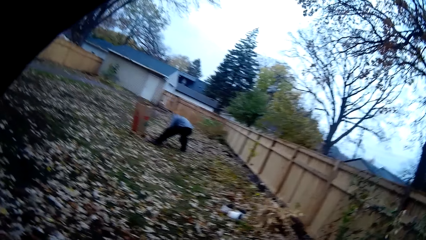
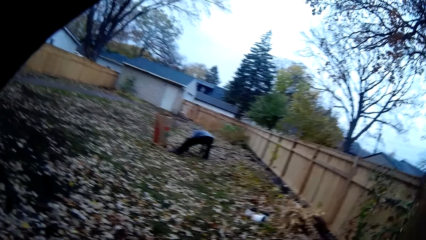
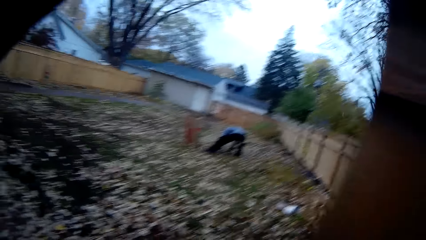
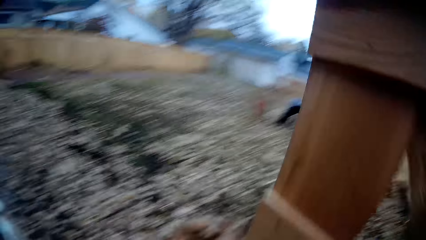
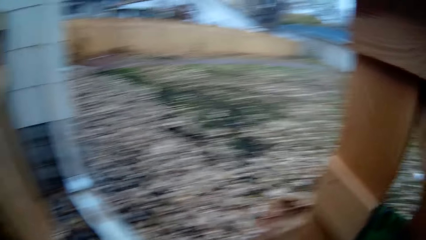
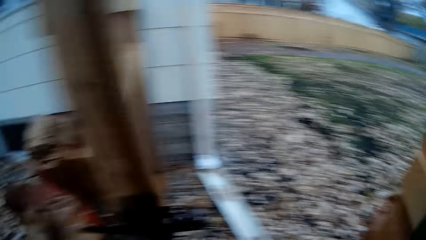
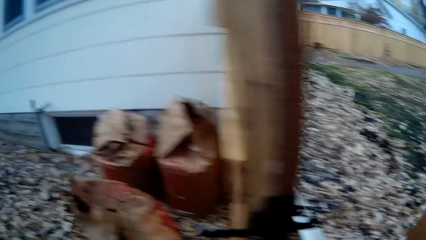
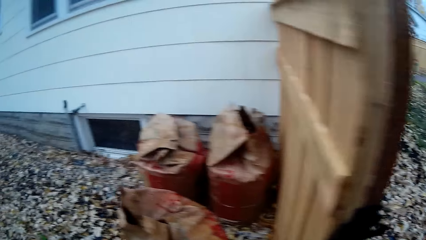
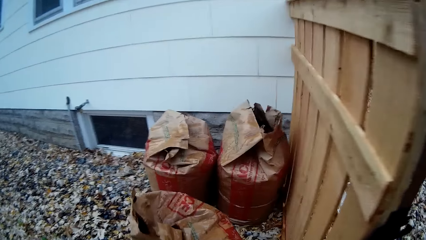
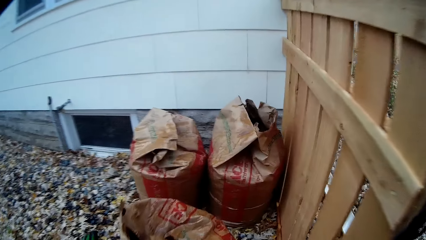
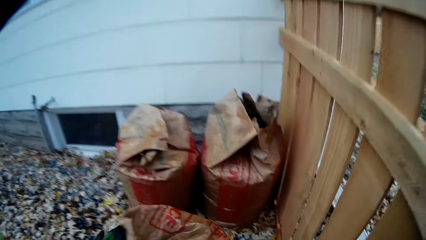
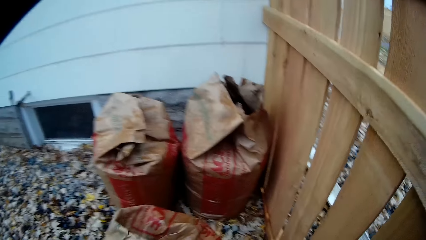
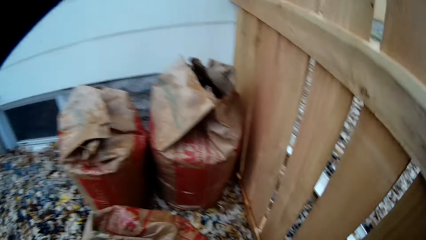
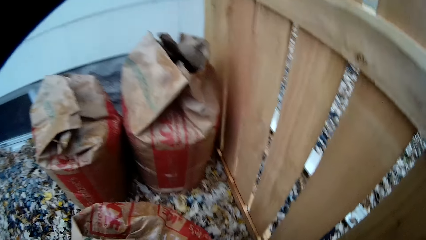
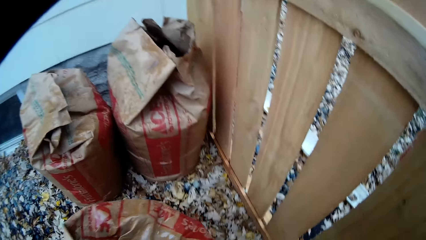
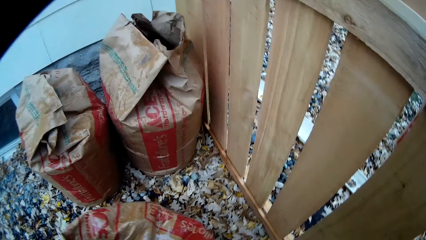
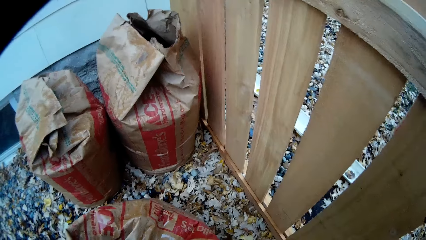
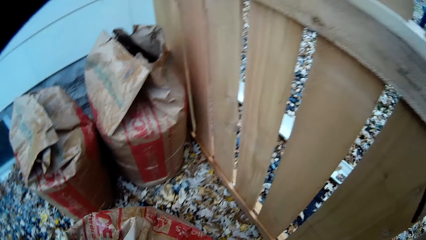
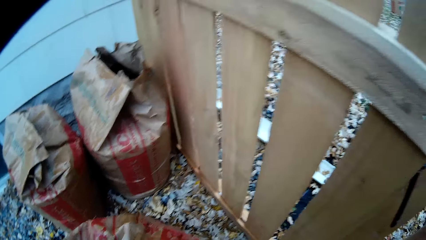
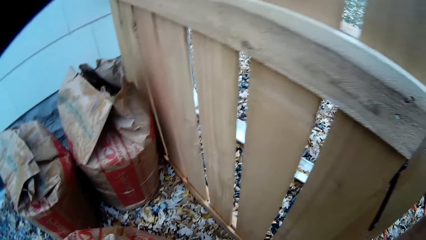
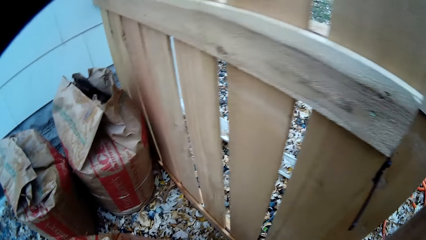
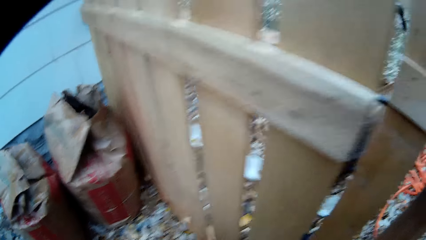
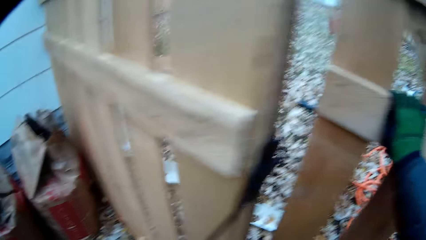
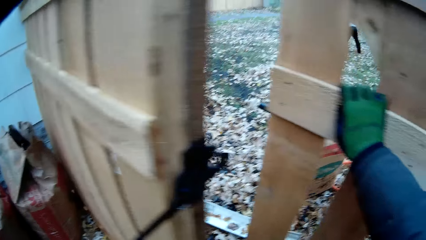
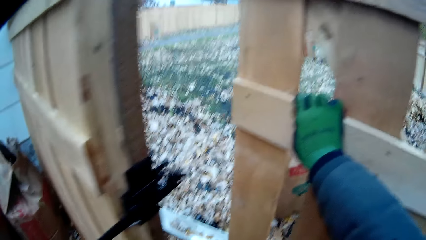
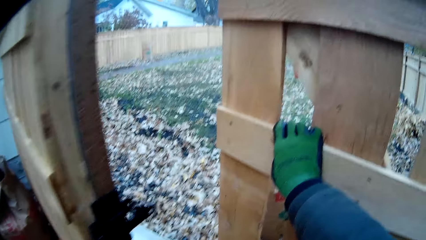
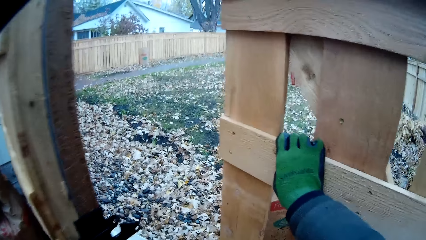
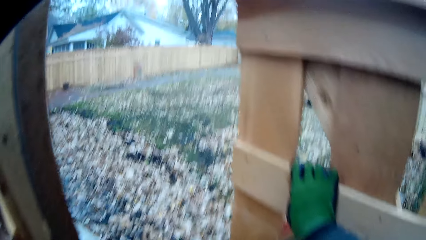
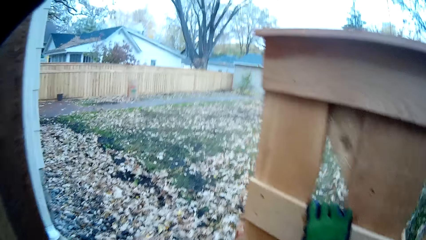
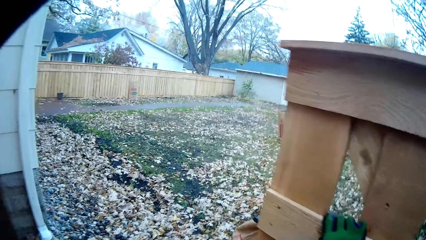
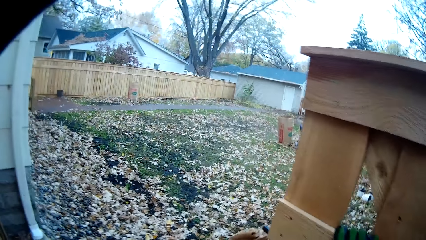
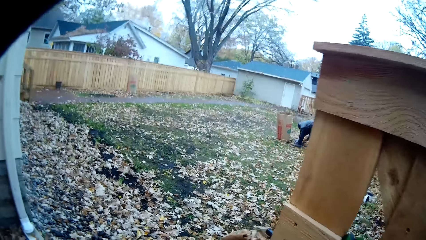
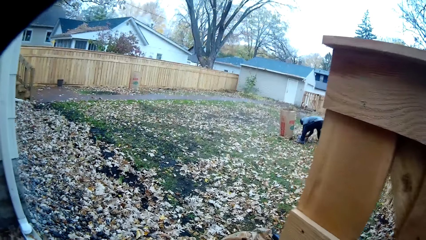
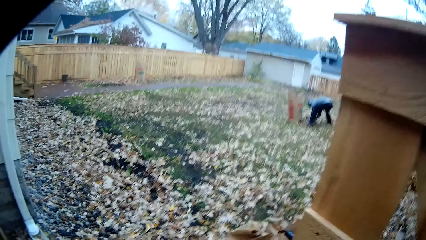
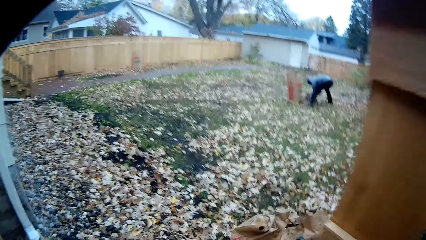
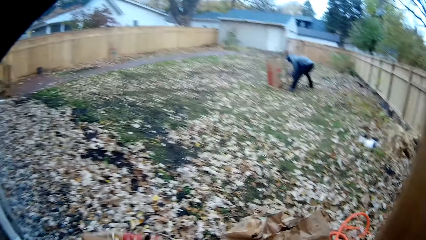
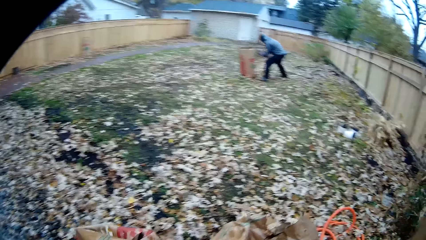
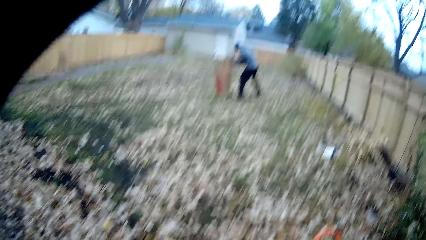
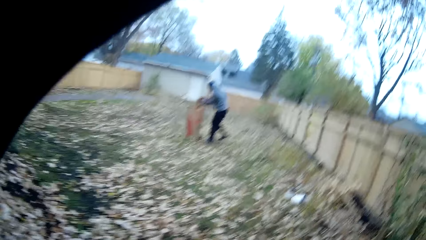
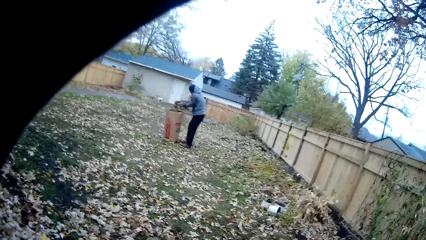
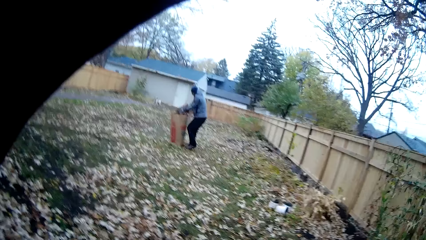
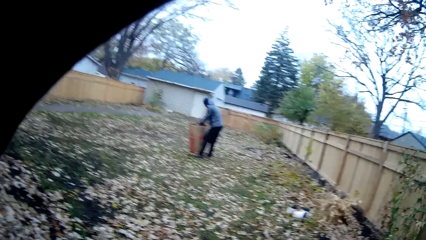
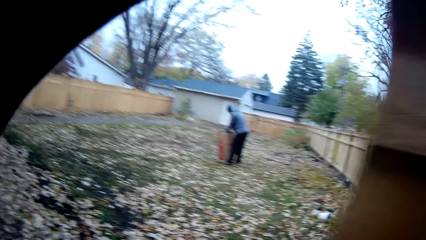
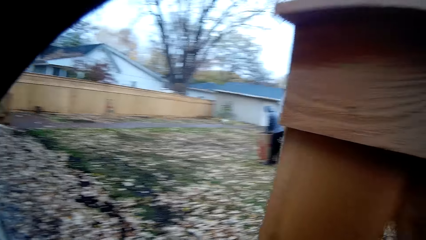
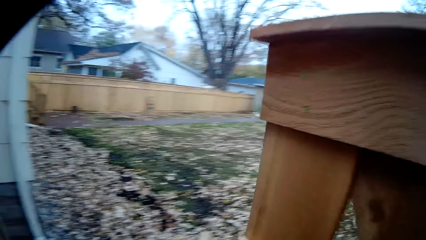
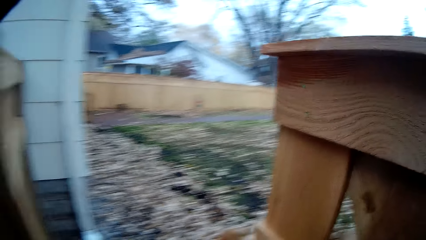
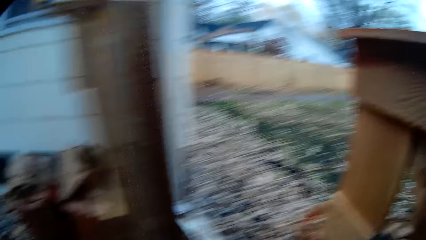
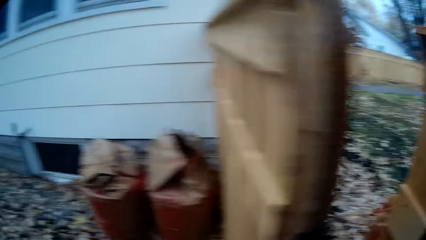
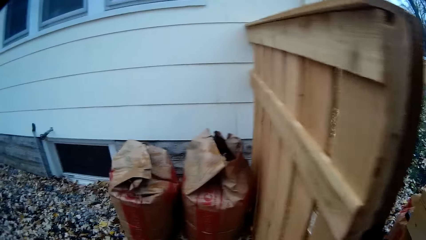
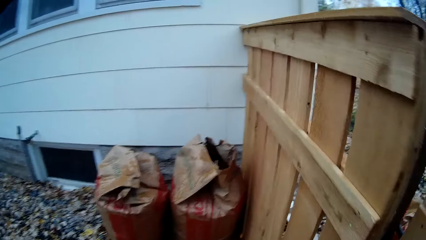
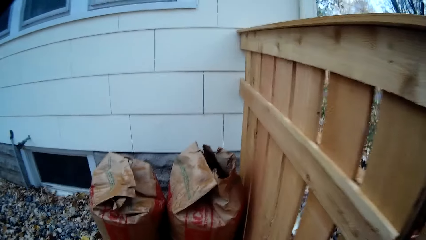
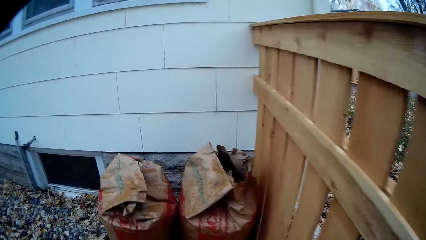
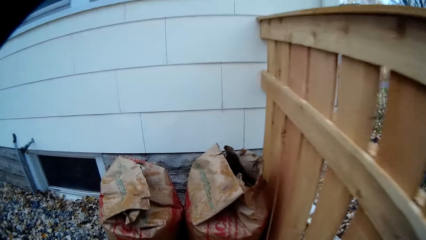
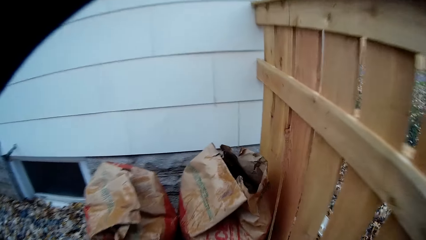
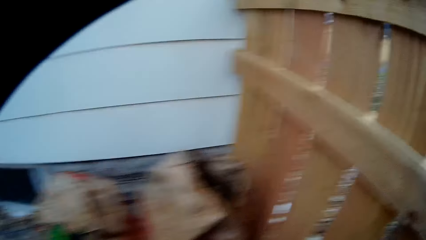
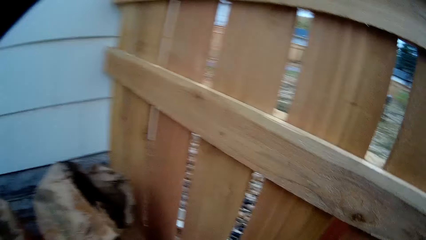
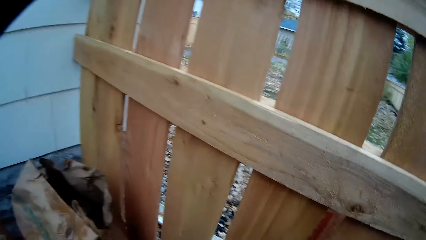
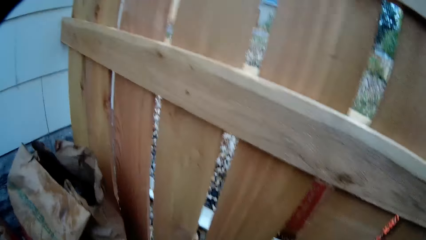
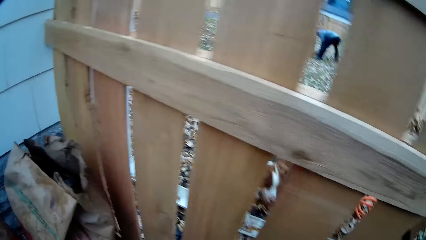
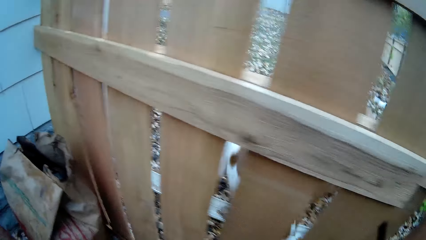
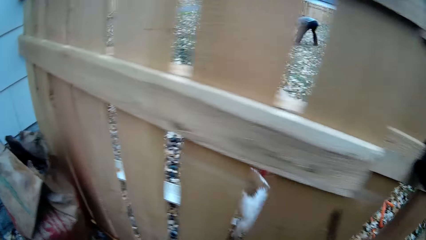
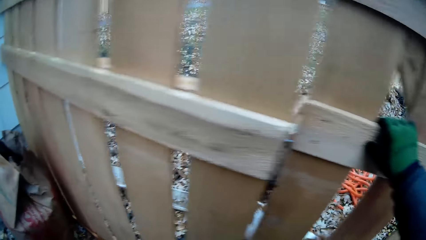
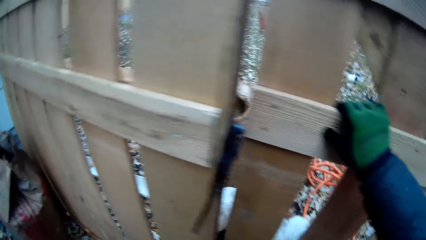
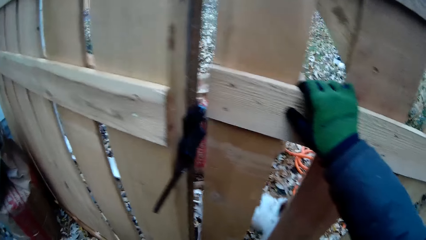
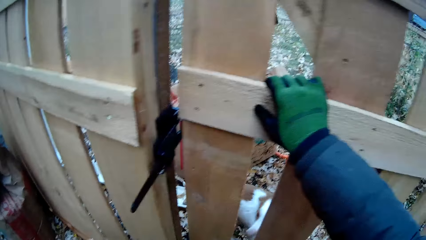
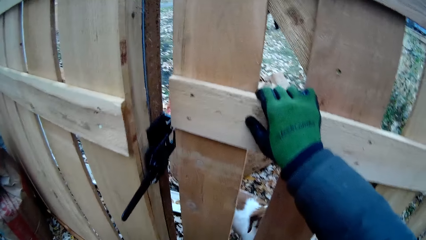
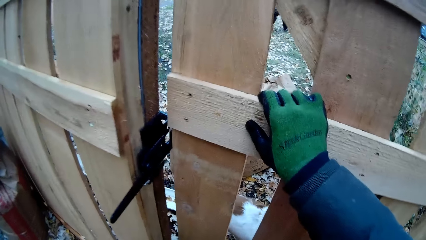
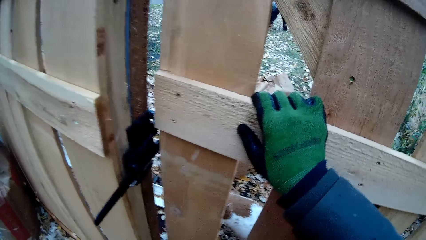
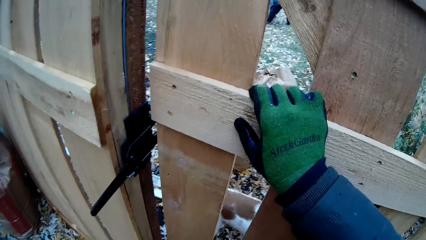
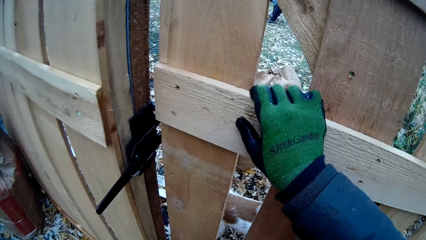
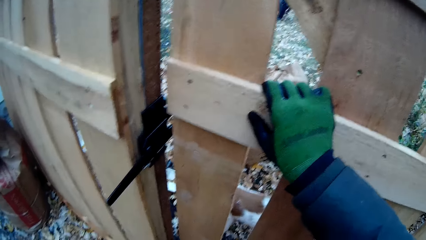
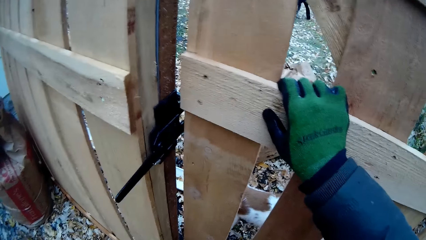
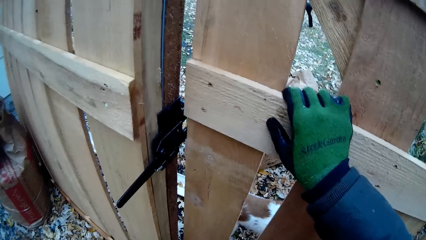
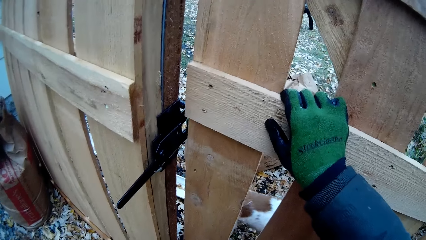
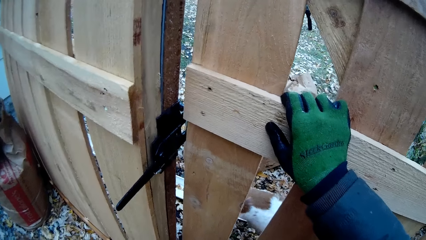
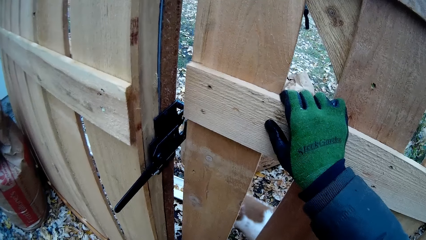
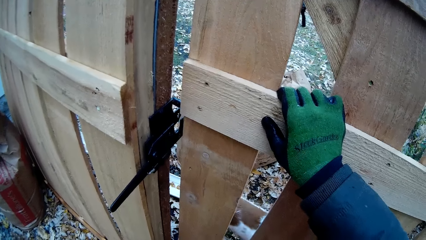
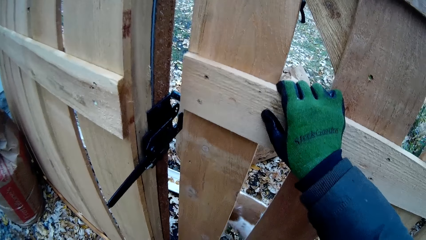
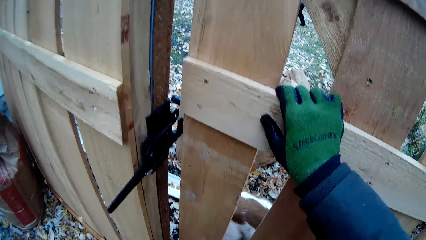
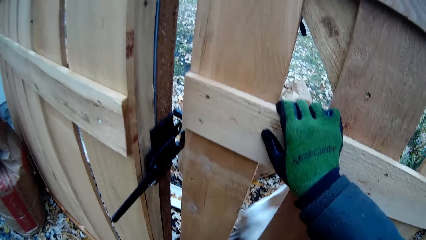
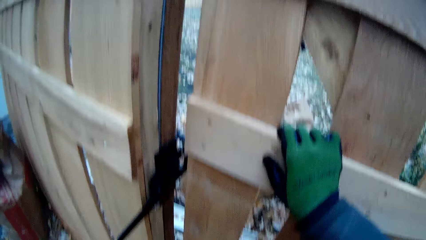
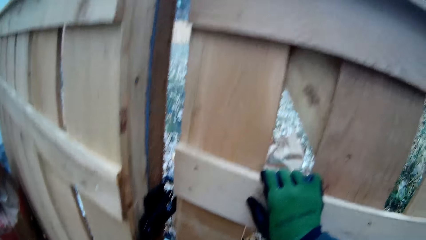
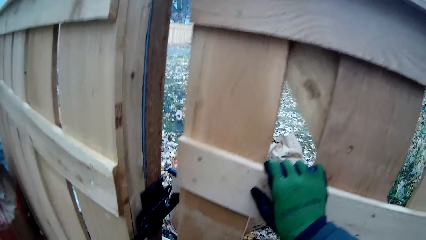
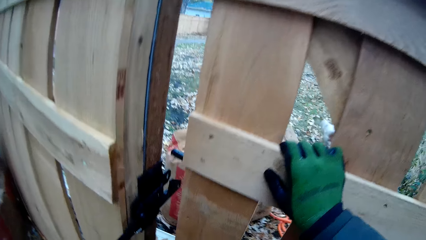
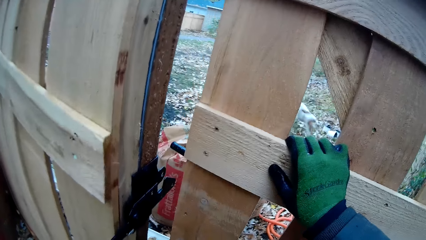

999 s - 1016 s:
The camera wearer looks around the field. They carry the bag, open the wooden gate, close the wooden gate, and move the bag.
